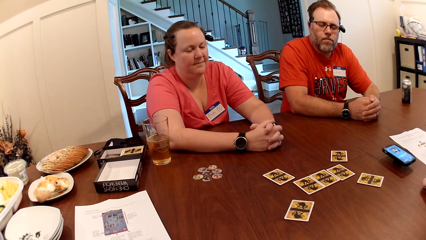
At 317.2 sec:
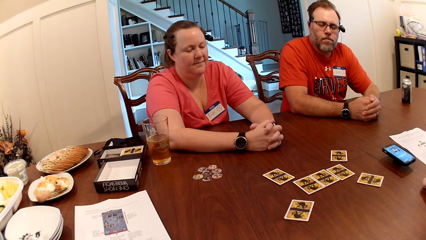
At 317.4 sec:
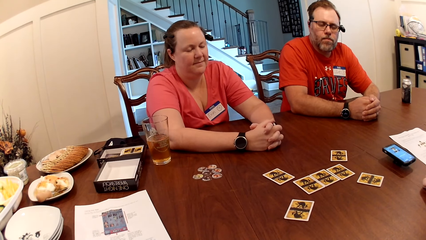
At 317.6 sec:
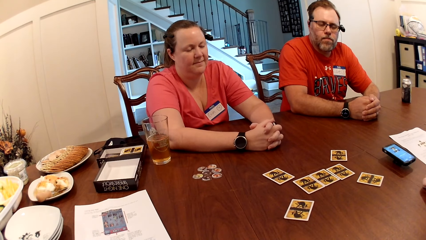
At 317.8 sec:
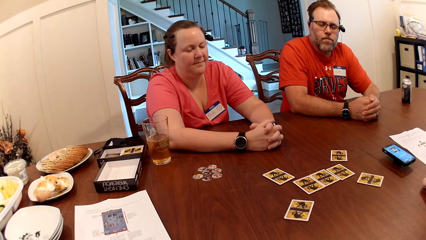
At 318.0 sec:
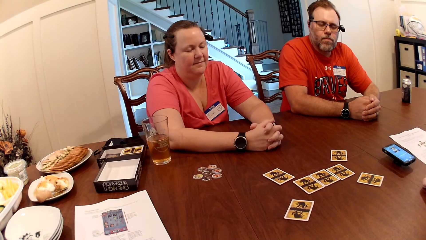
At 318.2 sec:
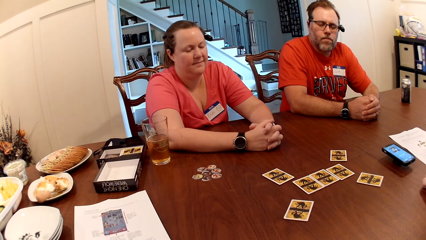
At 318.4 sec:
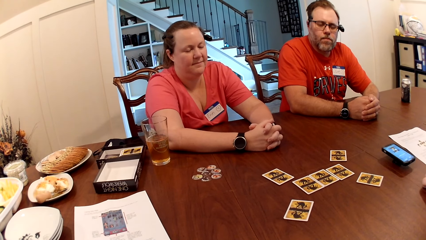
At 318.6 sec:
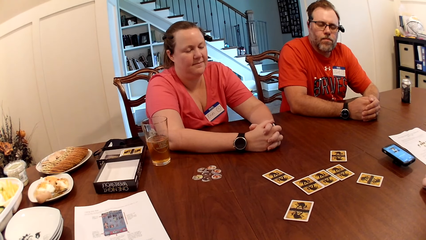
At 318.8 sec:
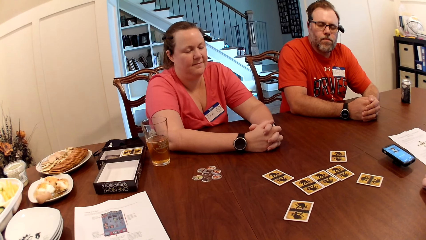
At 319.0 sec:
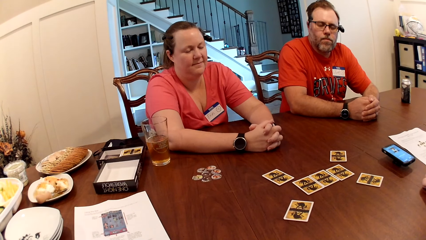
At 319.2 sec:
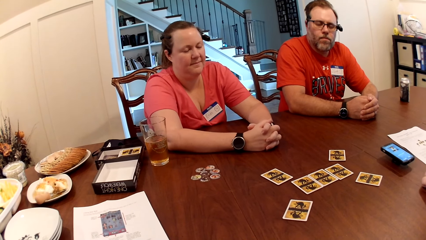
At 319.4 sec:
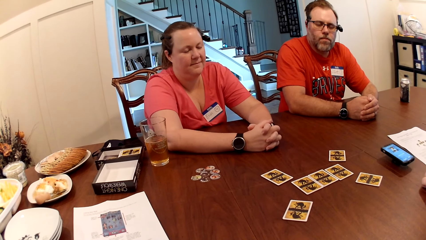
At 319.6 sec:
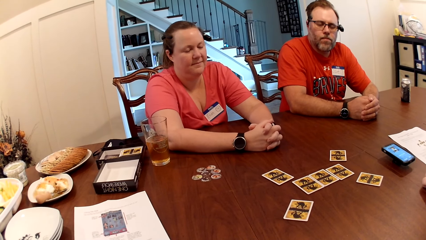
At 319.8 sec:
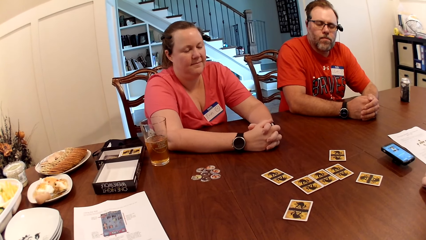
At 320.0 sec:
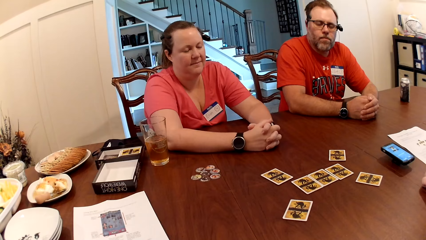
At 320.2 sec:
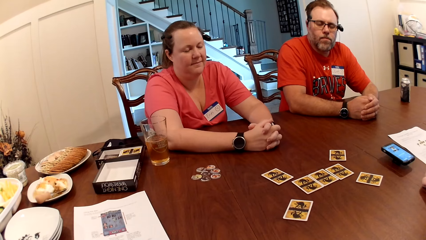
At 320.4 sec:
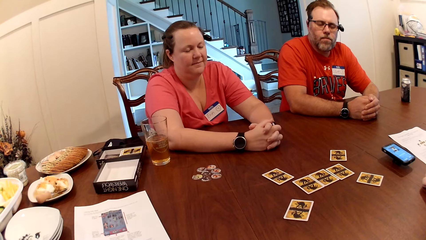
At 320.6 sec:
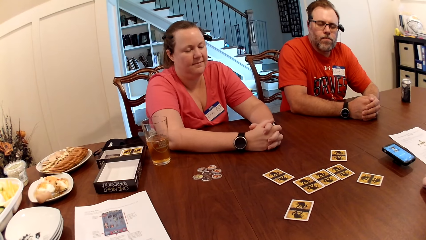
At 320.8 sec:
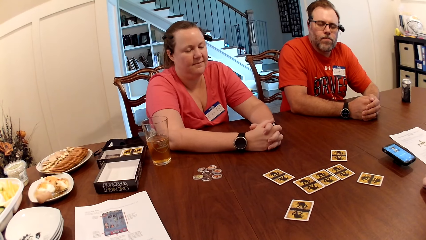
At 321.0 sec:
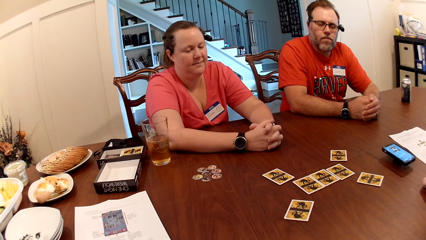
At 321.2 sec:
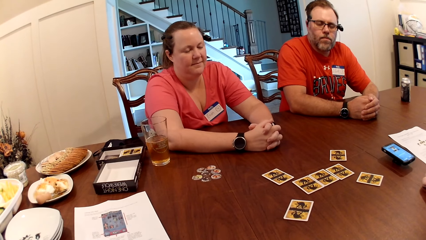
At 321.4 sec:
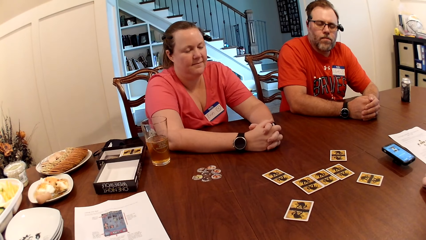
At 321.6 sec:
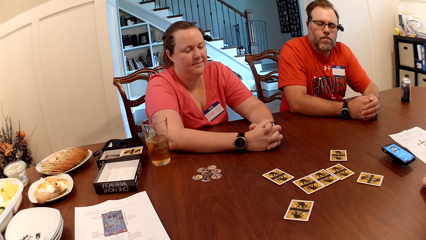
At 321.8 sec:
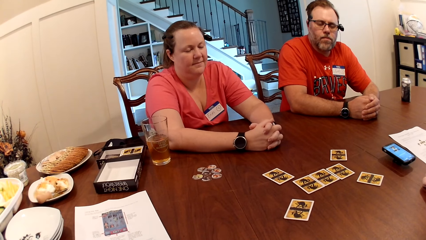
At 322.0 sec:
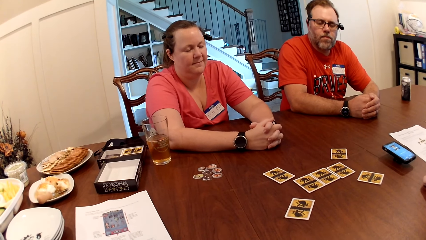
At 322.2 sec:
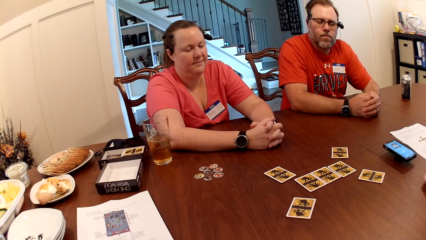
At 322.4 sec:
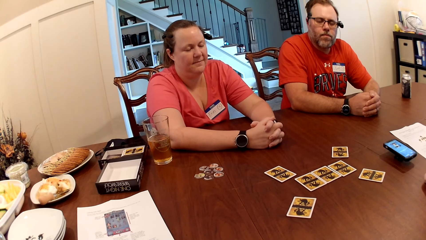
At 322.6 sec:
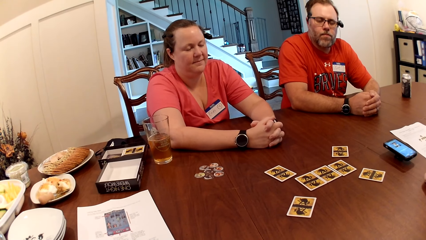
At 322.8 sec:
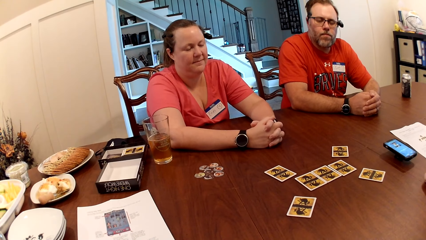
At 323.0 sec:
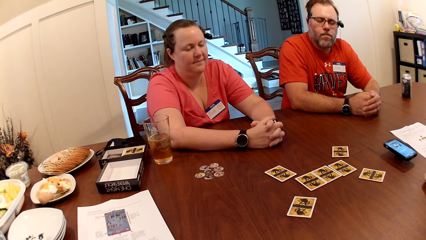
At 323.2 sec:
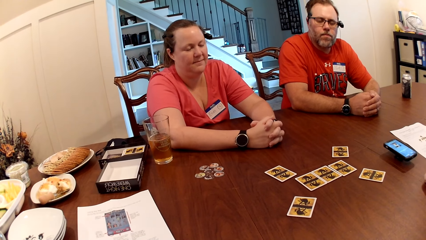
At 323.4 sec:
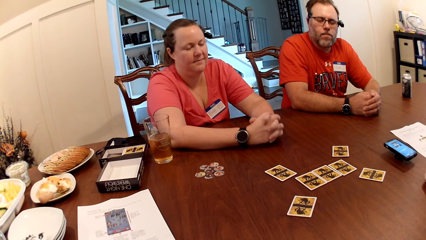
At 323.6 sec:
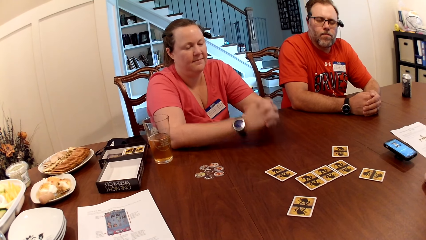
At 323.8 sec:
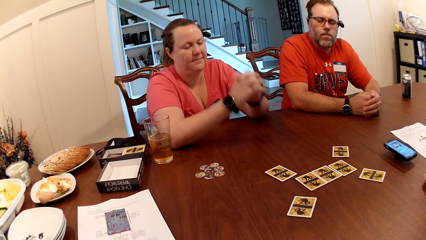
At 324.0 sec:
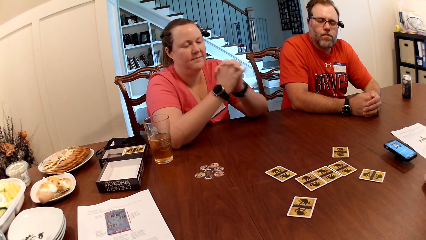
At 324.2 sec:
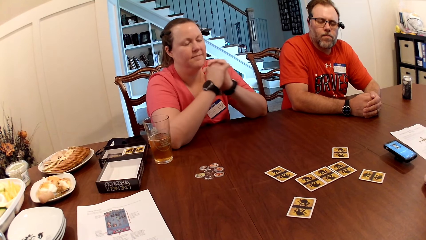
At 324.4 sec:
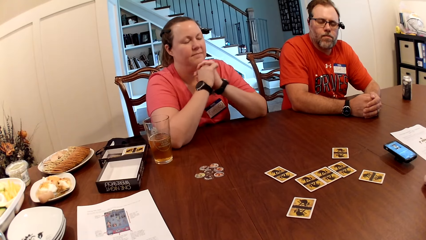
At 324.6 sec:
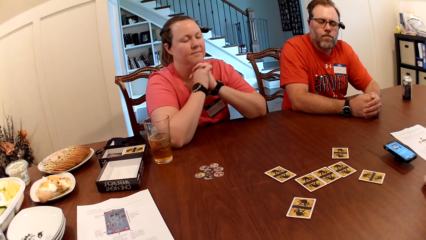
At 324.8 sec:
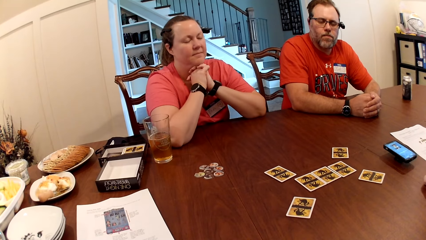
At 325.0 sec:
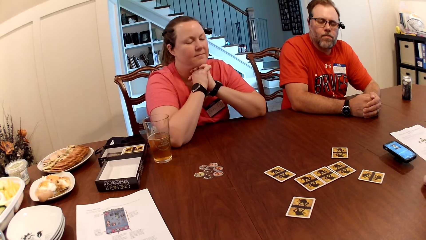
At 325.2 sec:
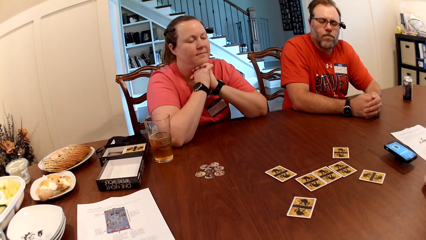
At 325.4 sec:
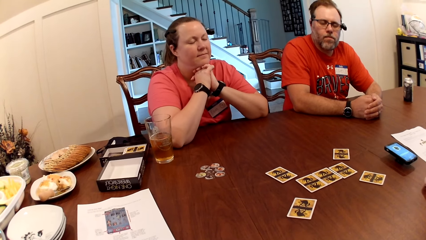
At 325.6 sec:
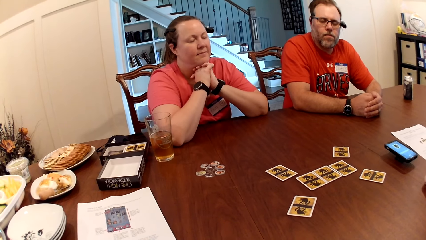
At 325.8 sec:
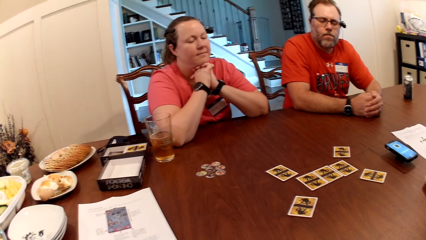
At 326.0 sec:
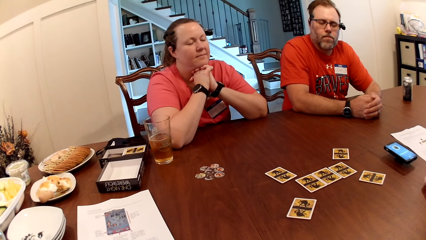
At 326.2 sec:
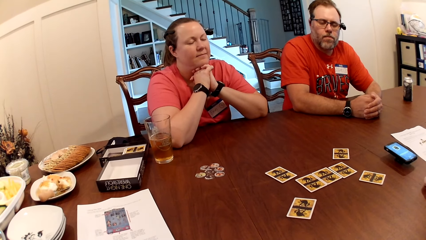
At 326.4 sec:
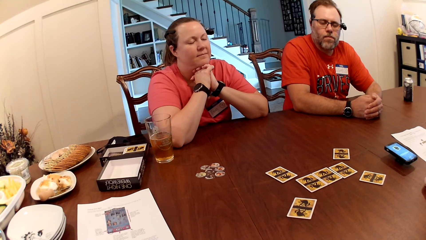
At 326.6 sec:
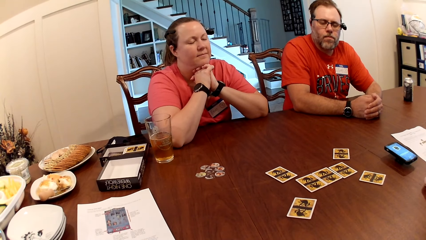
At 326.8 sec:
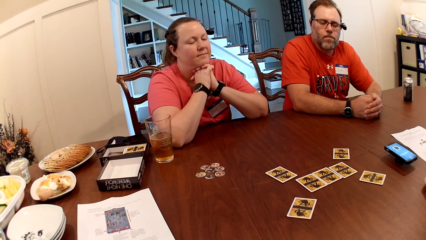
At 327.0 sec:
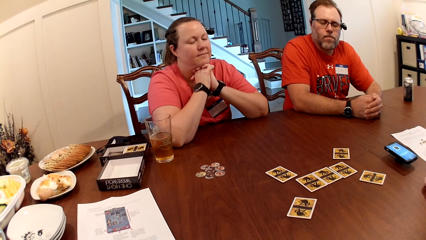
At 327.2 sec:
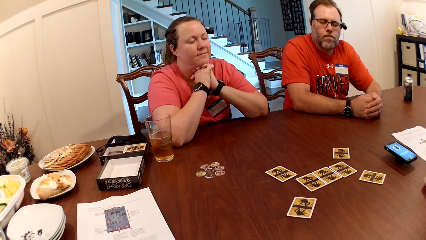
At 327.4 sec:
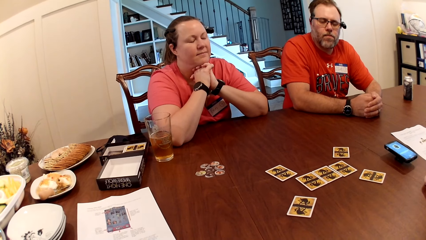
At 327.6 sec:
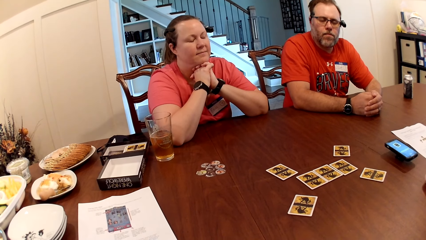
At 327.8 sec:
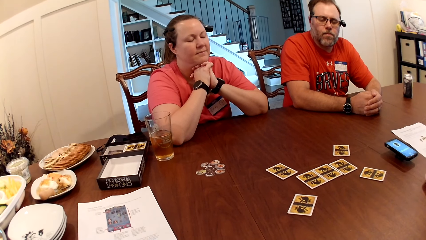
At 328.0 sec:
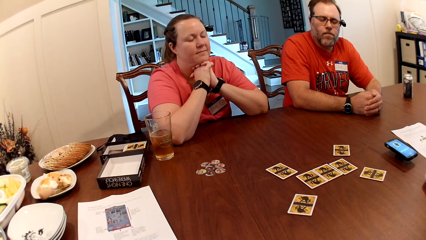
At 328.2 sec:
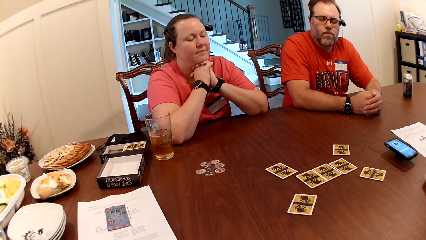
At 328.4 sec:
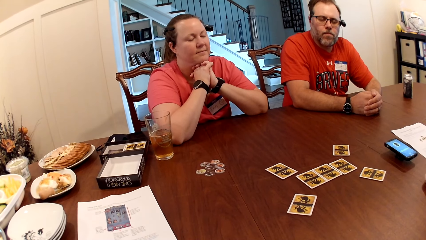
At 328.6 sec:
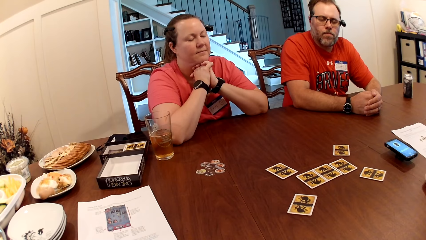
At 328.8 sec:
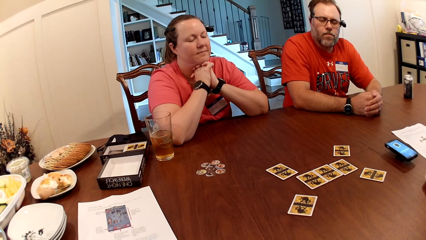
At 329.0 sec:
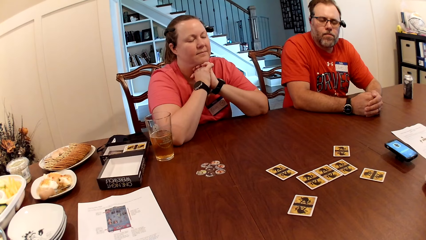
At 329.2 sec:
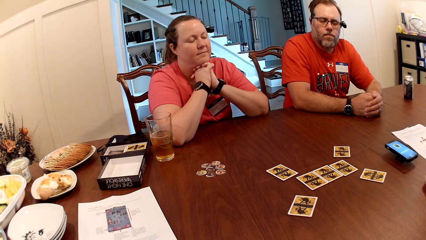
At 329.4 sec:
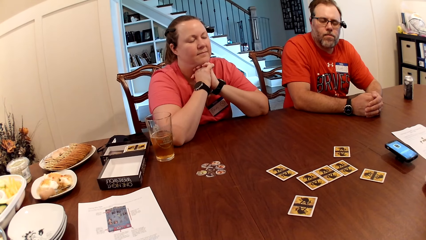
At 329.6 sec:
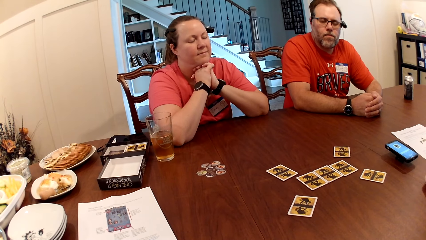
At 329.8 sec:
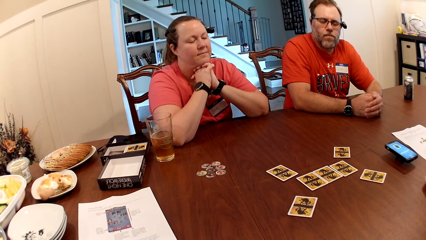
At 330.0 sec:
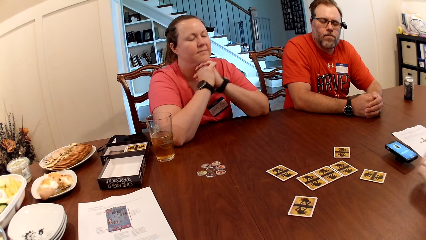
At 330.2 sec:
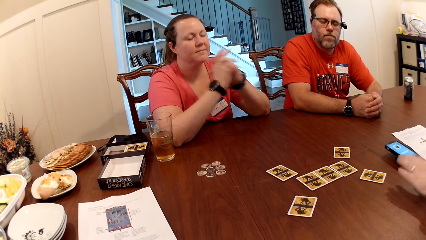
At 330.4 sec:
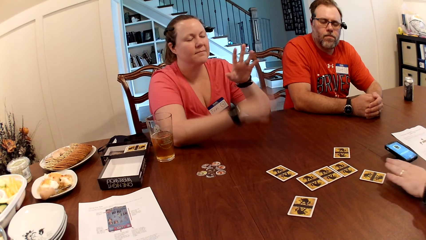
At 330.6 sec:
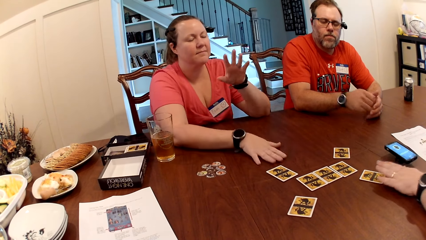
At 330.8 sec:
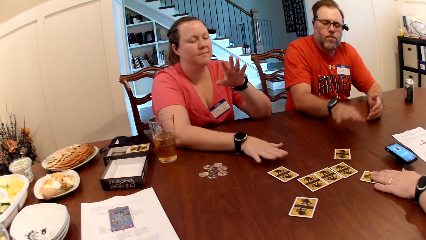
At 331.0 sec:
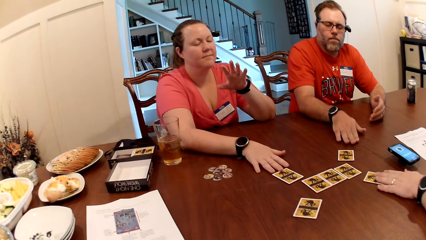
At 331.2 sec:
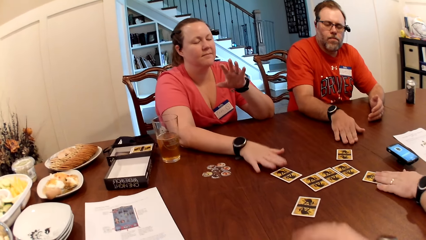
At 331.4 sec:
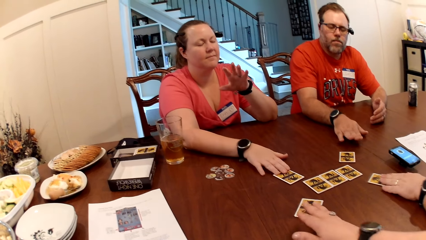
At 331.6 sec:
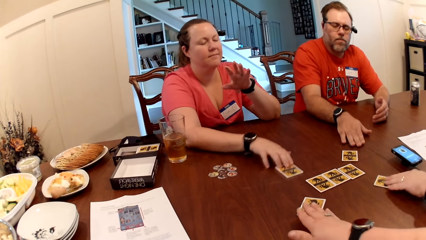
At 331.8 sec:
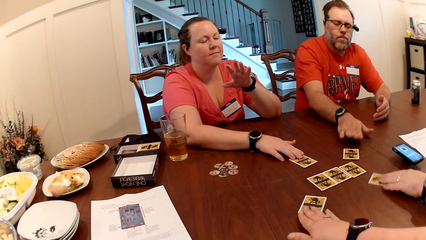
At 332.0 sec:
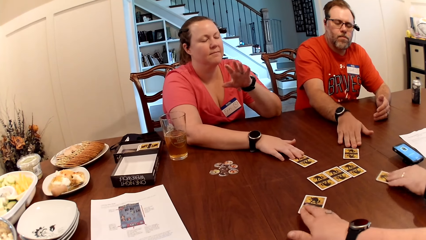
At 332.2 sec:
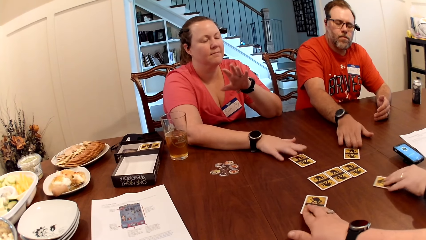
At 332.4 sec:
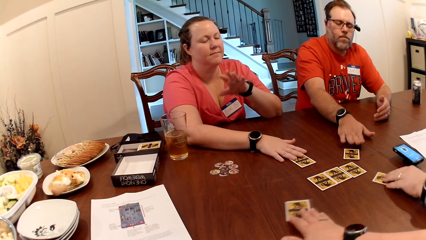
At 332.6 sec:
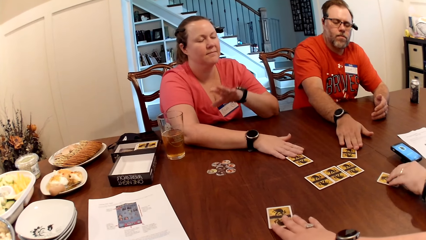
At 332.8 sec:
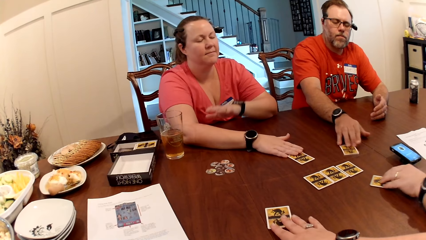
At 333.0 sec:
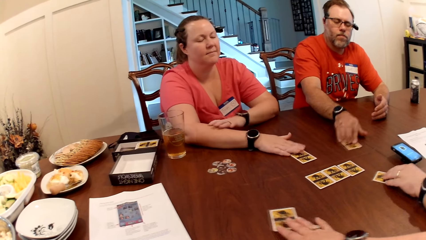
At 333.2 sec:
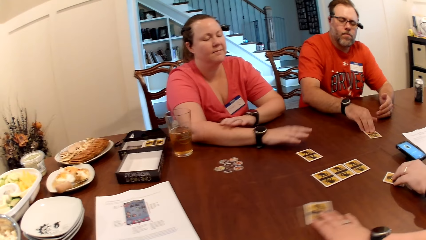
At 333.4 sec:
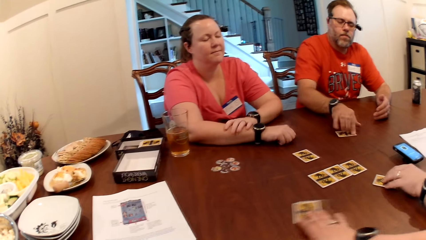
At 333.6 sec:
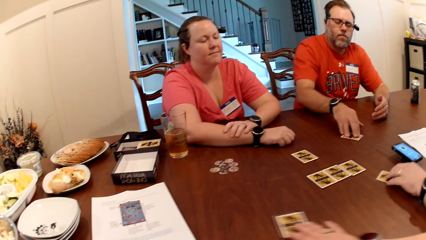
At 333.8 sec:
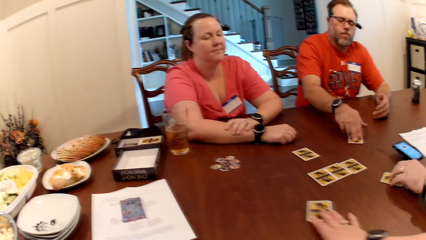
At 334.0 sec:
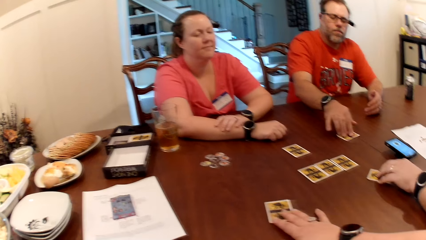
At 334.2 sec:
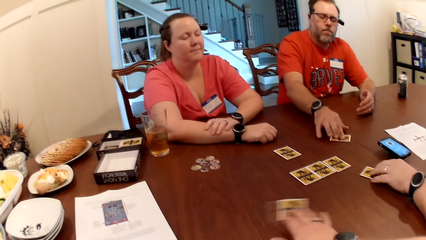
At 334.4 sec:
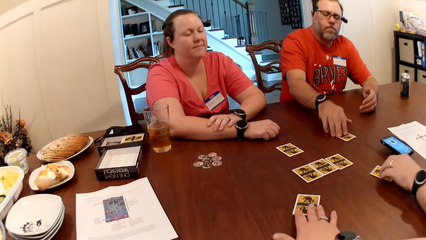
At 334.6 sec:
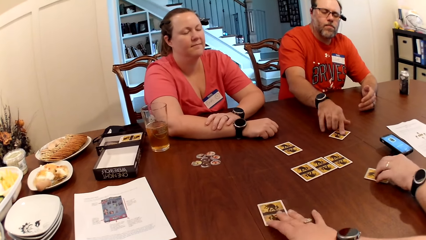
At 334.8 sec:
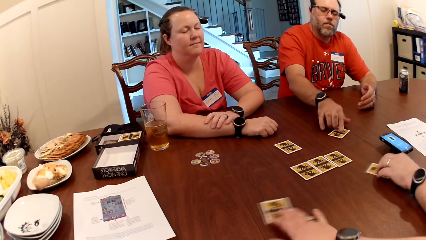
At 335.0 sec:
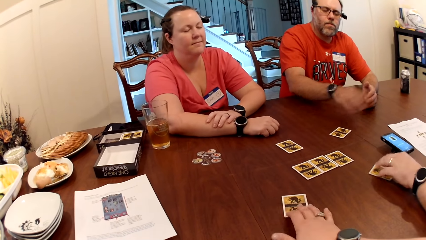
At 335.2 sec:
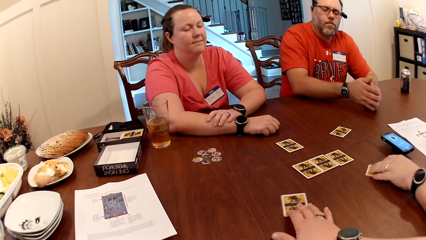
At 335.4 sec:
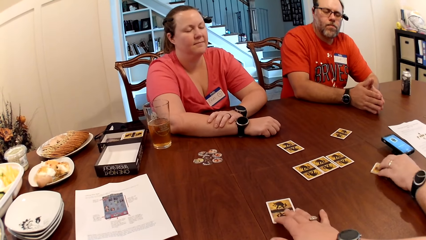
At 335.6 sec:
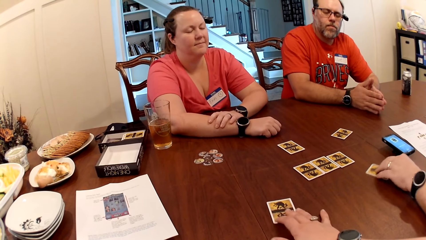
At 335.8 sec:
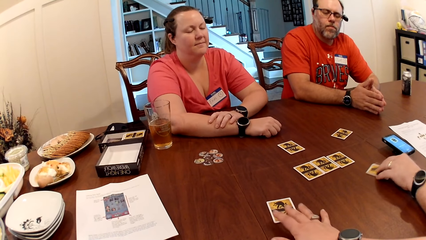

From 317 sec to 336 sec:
A woman puts the hands on the neck. A man moves the card on the table with his left hand. Another woman places her right hand on the table. The first woman flaps the hands. The other woman moves the card on the table with her right hand. Another man places his right hand on the table. The camera wearer moves the card on the table with her right hand. The other man moves the card on the table with his right hand. The camera wearer holds the card.
